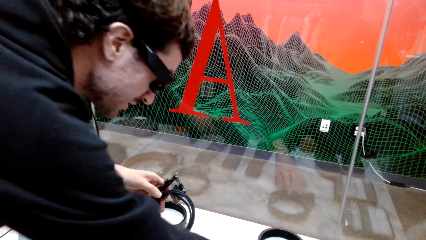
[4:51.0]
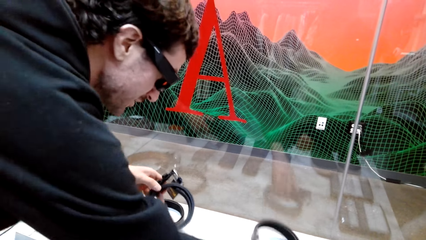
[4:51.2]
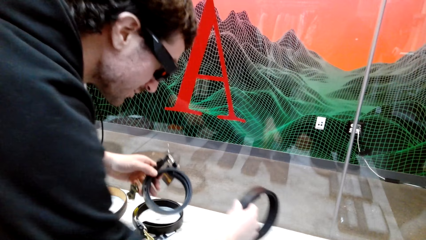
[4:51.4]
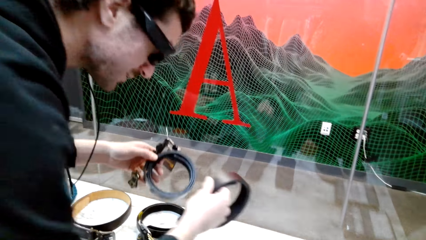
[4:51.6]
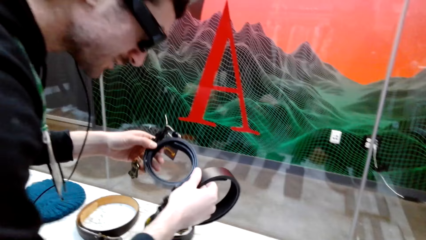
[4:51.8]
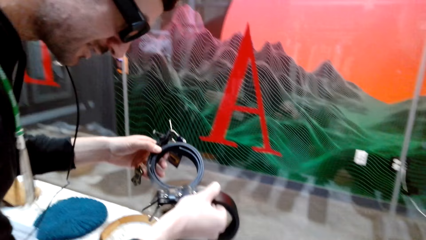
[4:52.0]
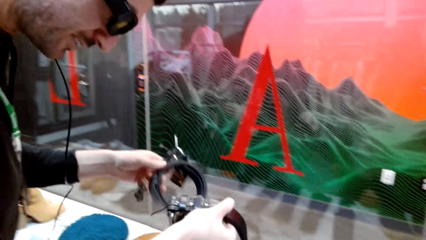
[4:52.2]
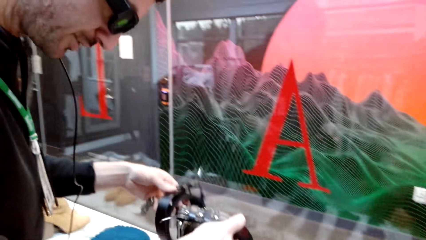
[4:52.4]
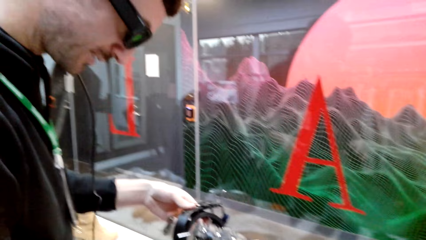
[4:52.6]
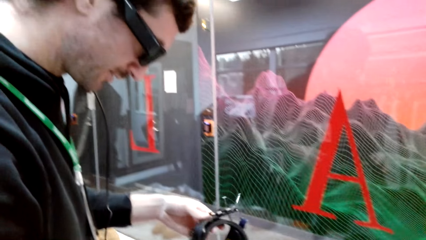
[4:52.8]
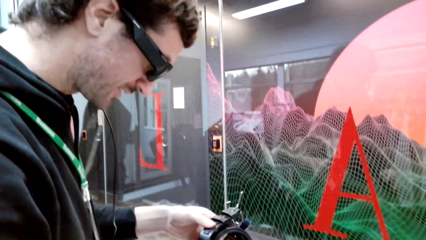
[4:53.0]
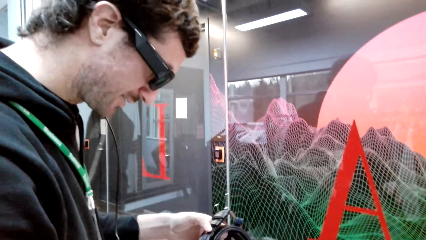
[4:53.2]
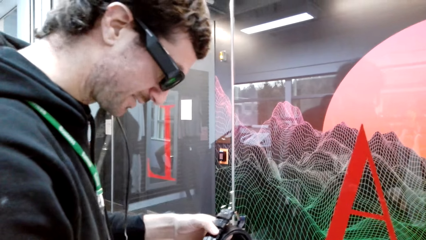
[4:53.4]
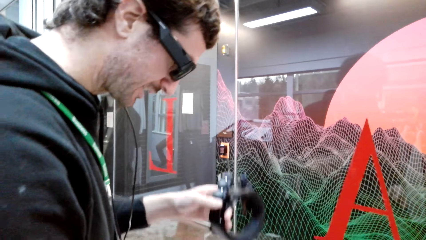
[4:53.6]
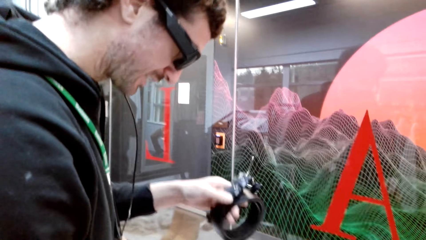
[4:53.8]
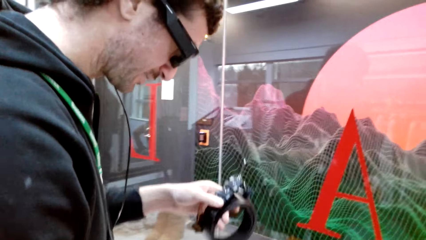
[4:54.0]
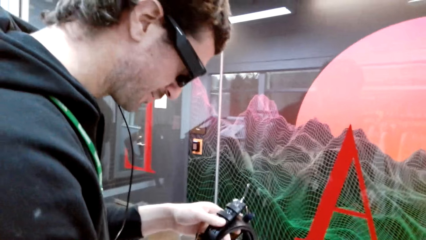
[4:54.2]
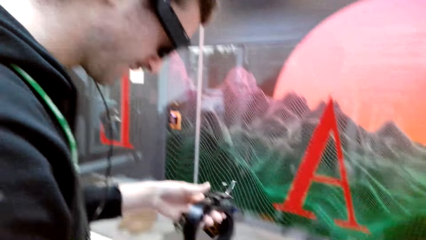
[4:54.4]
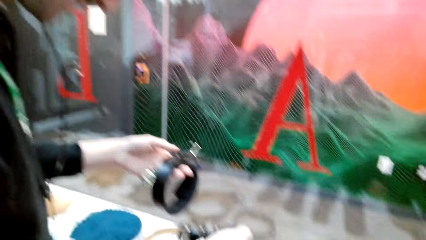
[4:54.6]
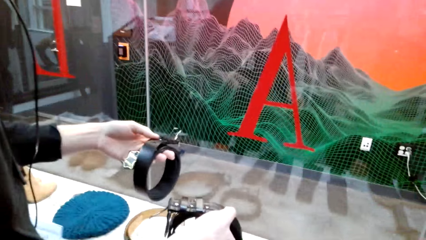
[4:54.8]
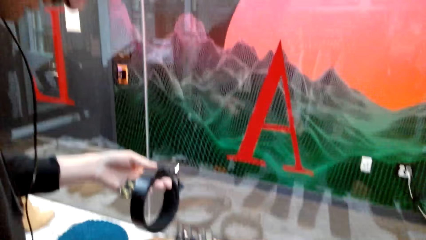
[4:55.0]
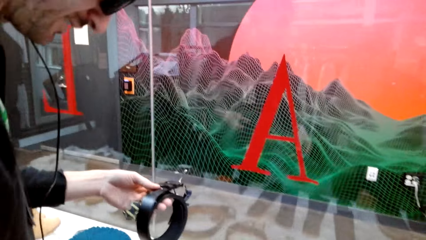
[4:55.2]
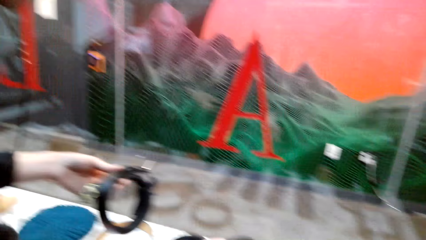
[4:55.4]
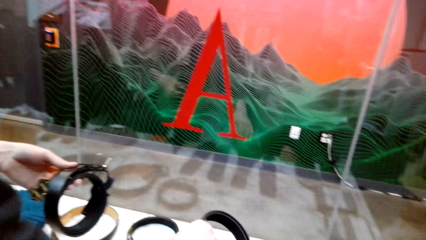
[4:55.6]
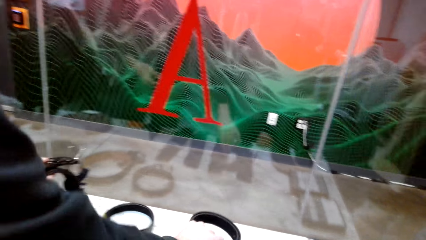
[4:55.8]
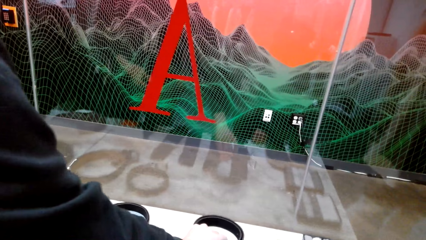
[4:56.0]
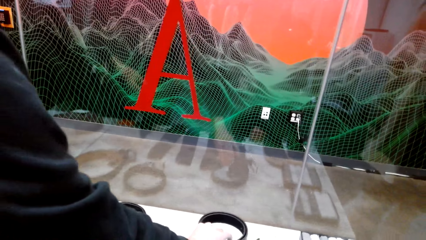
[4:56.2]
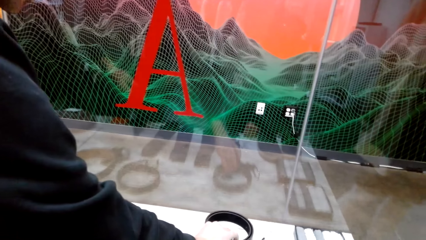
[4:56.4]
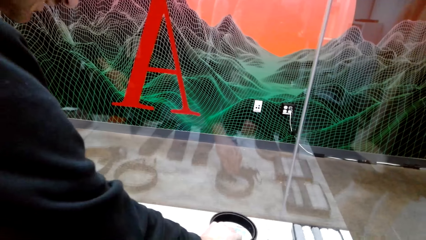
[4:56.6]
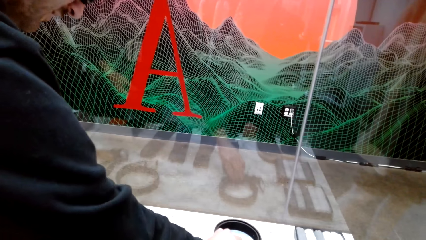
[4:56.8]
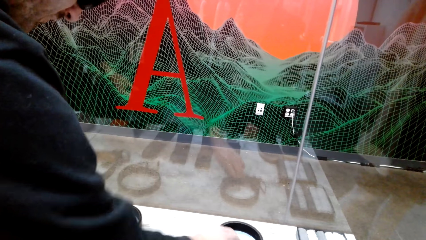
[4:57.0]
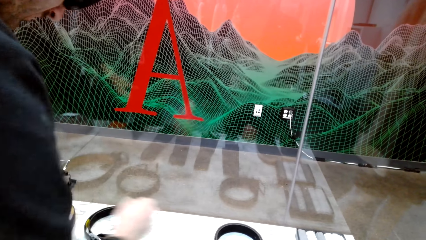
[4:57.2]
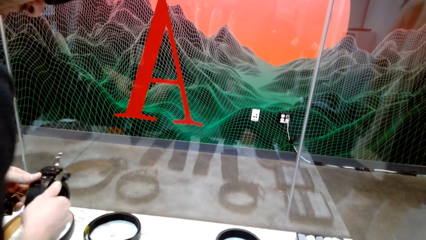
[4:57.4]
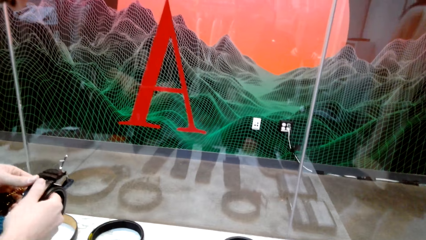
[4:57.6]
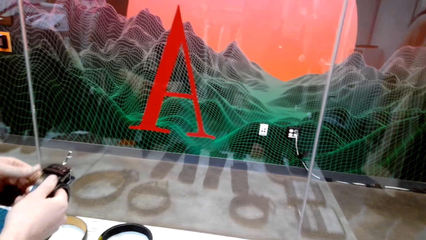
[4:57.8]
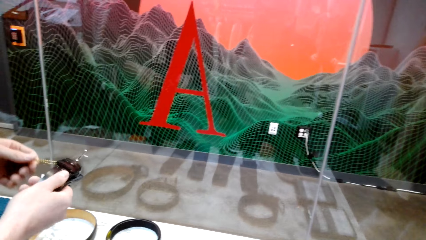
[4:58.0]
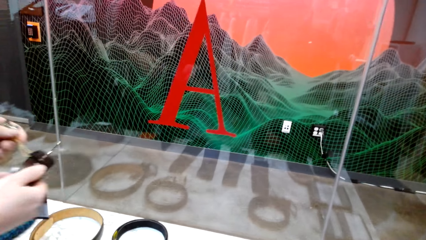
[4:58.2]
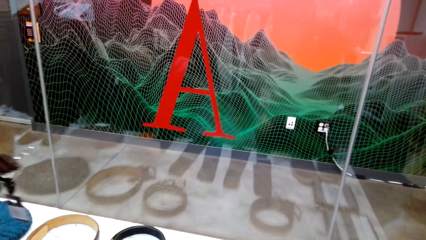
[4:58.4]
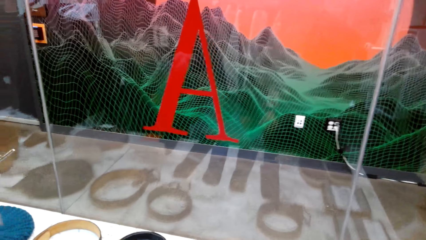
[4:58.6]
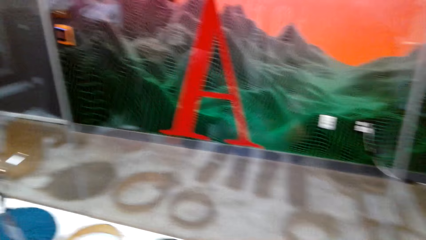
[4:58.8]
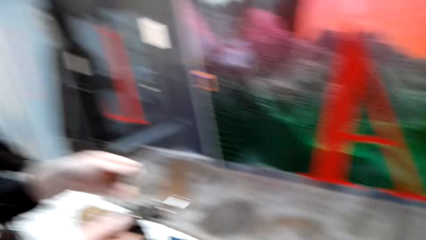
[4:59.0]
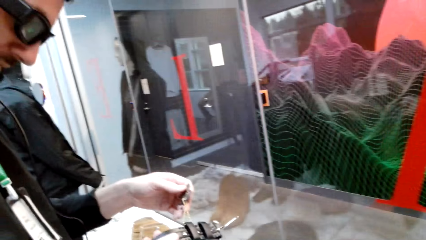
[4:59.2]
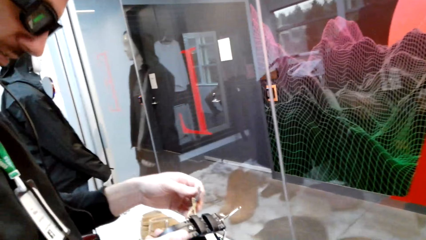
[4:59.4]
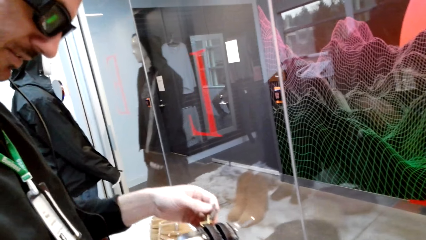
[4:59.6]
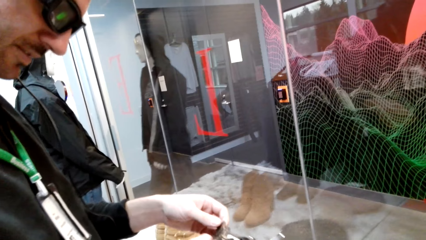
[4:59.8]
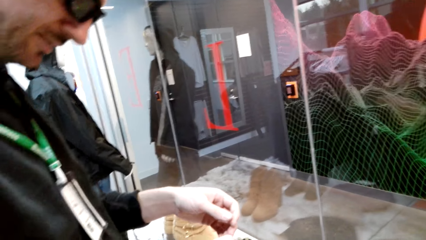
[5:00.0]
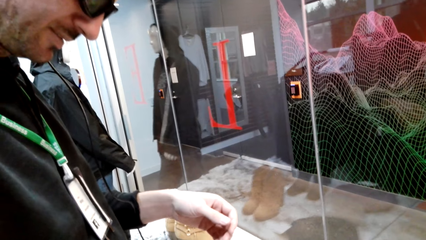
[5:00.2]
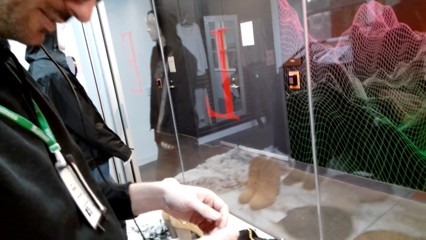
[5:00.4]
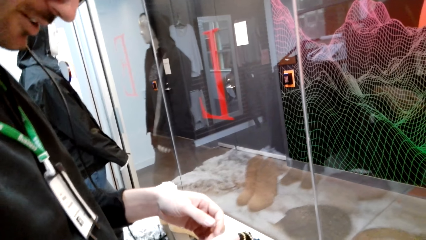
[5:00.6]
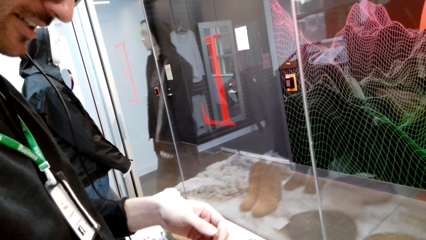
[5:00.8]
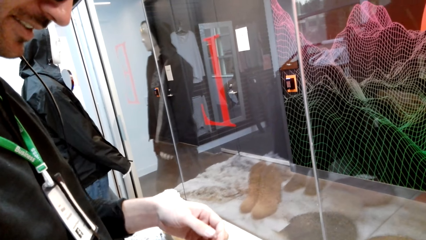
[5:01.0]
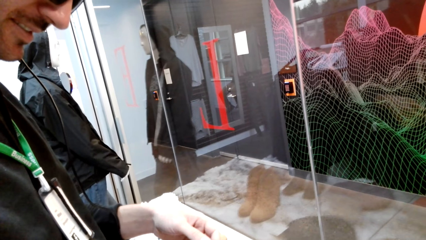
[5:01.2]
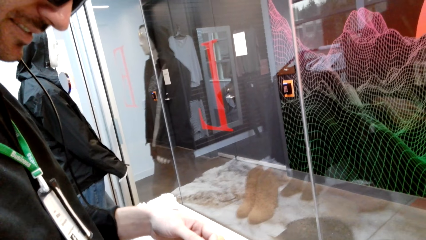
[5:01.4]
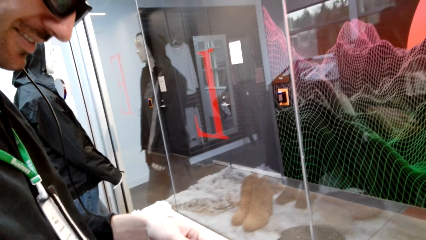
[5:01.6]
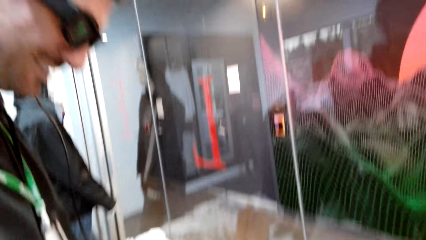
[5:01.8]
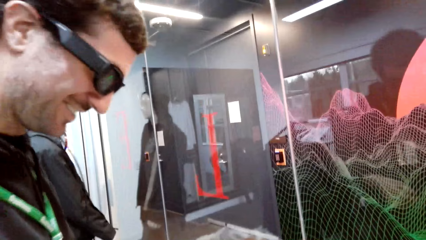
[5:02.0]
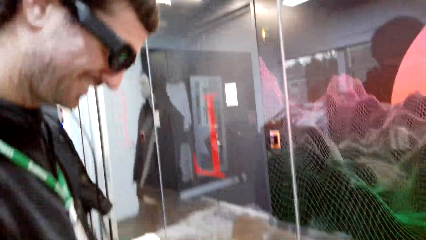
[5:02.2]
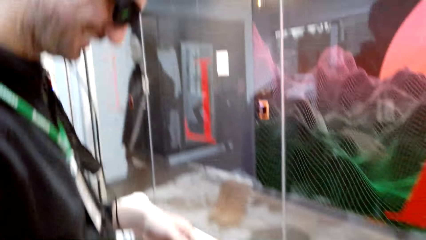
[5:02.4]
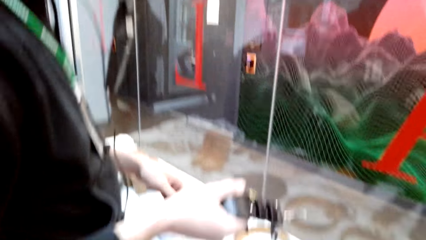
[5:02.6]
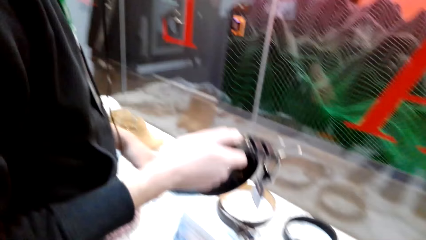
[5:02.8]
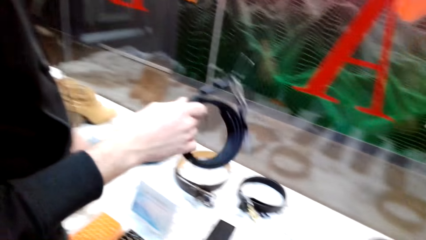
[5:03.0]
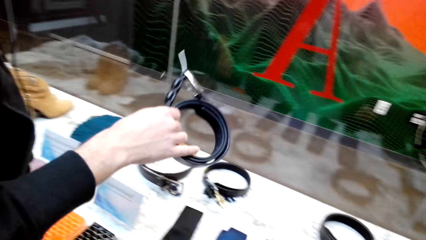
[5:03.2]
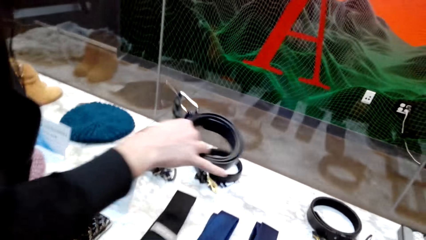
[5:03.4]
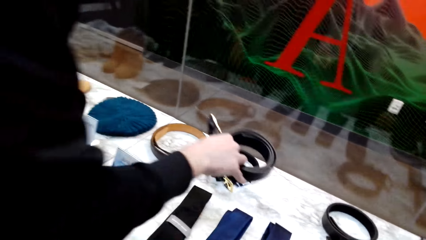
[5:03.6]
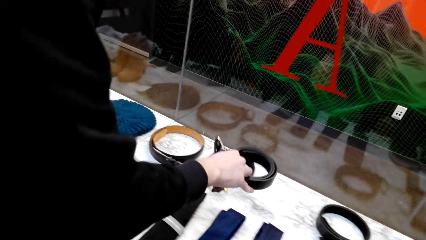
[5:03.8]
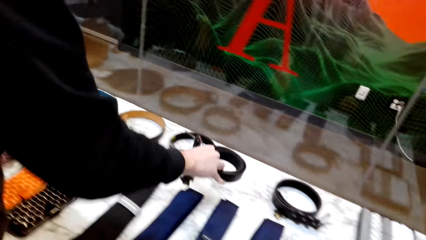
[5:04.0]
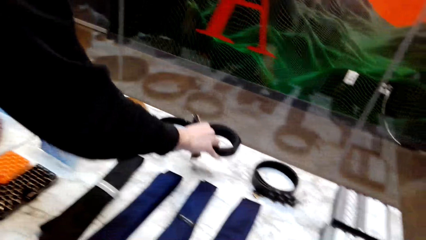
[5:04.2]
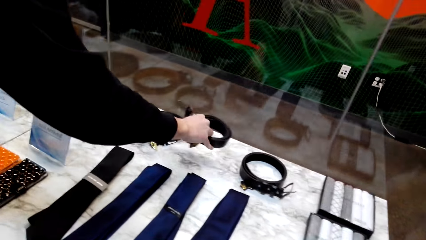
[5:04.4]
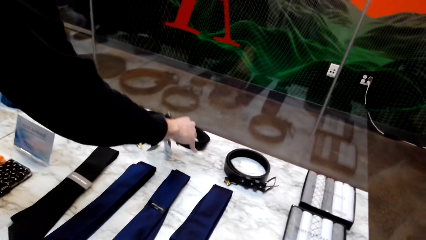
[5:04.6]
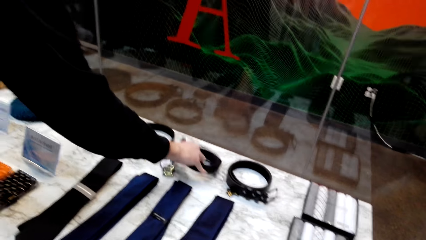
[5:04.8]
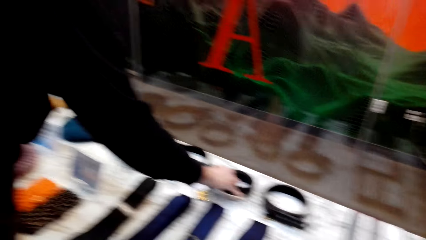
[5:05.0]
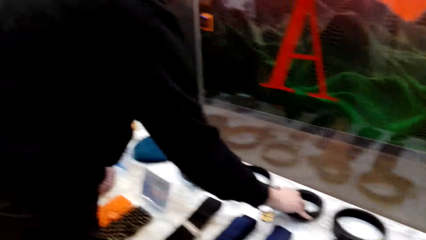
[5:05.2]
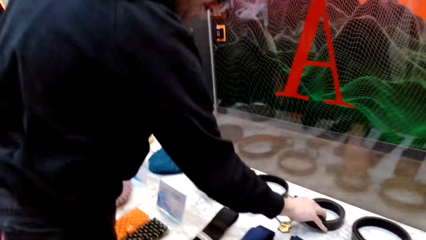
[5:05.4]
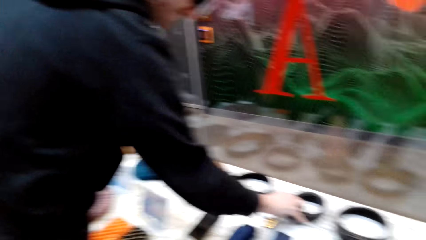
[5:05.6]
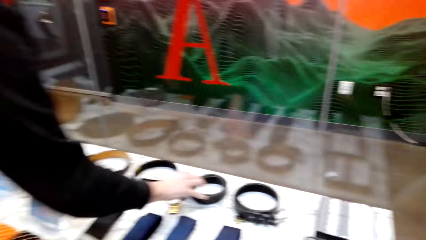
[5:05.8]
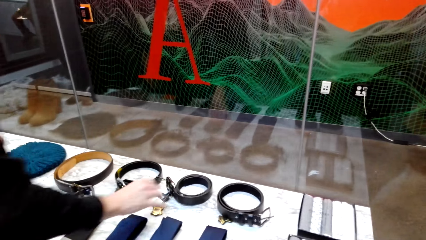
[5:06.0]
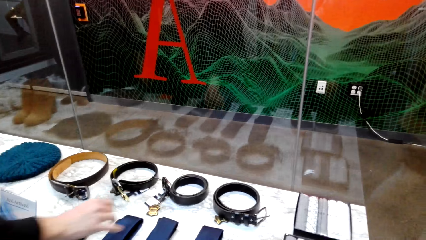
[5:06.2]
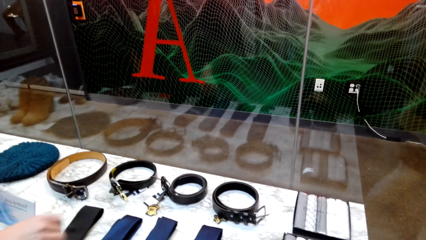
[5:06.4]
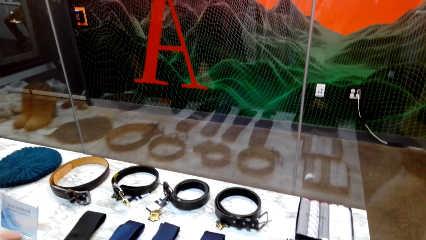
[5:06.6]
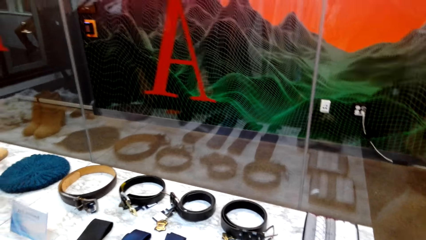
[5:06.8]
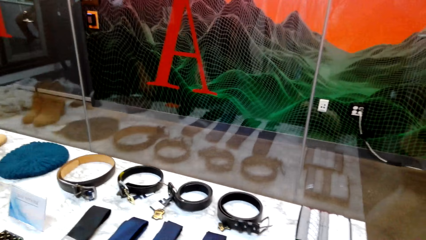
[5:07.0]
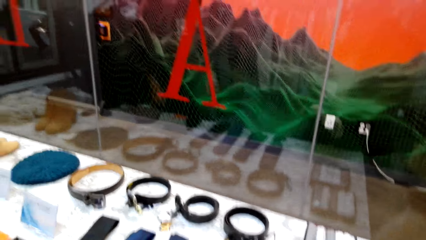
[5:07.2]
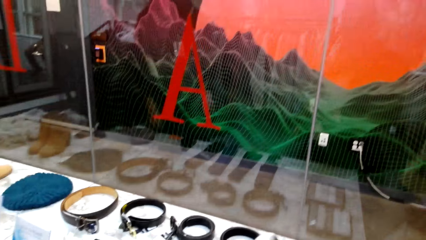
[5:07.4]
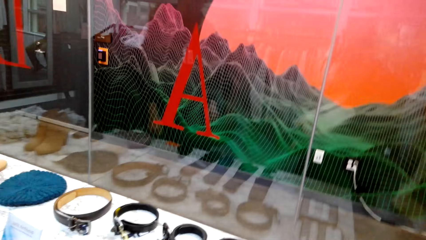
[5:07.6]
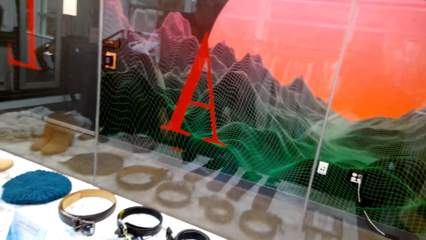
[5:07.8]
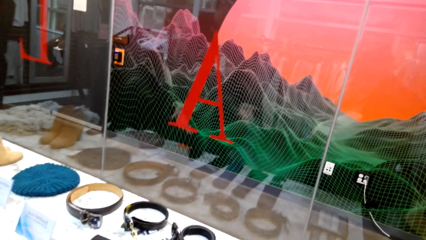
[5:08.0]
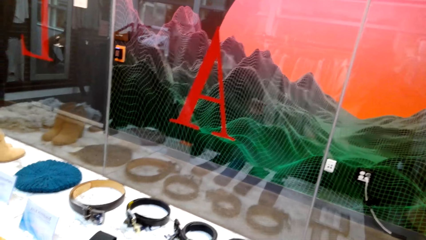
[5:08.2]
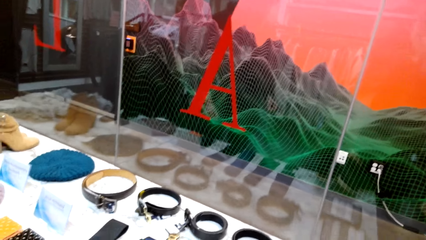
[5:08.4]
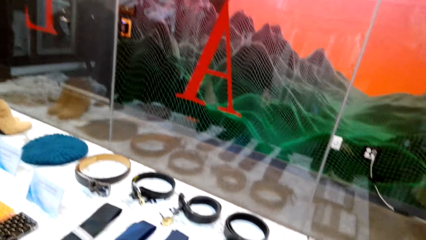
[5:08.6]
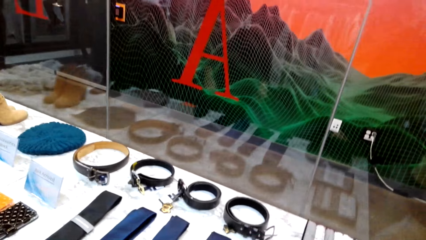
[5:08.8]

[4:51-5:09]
A male picks a belt from the display. The male looks at the belts. The male converses with the camera wearer. The male places the belt on the display. The male holds the belt with both hands. The camera wearer converses with the male. The male places the belt on the display. The camera wearer converses with the male.
